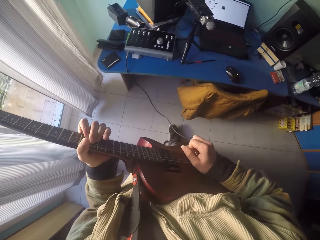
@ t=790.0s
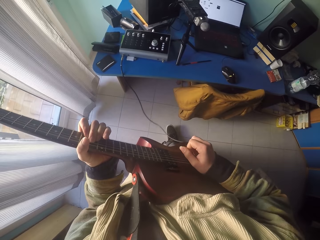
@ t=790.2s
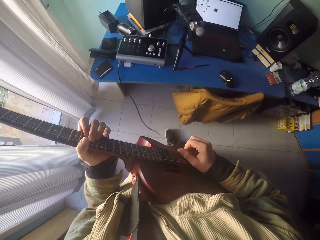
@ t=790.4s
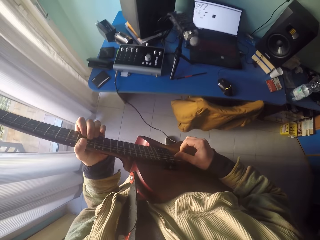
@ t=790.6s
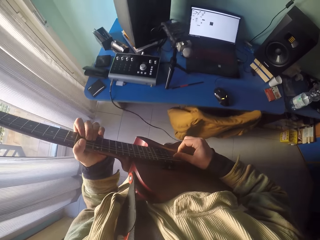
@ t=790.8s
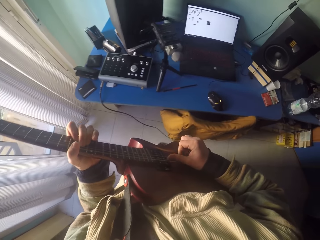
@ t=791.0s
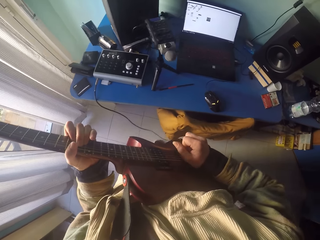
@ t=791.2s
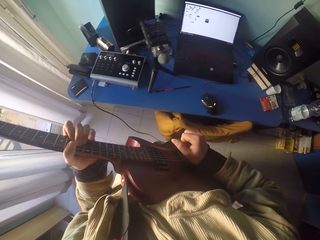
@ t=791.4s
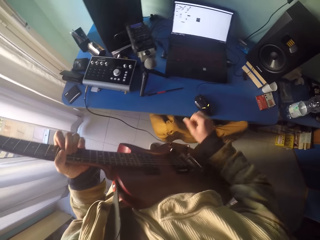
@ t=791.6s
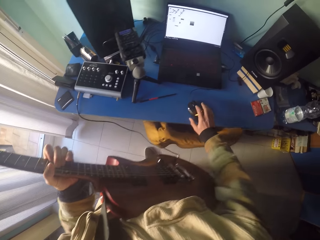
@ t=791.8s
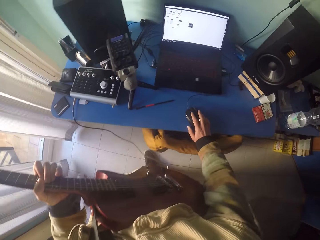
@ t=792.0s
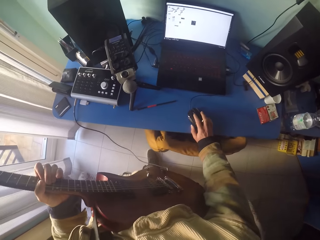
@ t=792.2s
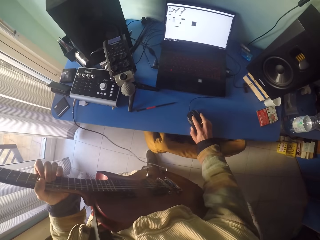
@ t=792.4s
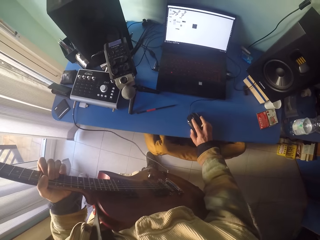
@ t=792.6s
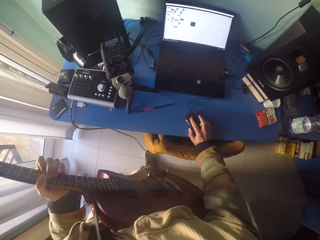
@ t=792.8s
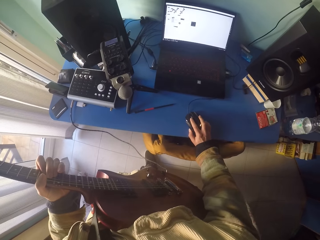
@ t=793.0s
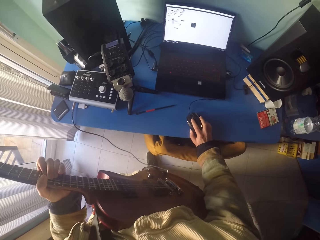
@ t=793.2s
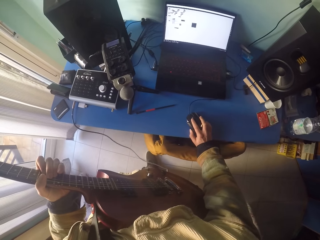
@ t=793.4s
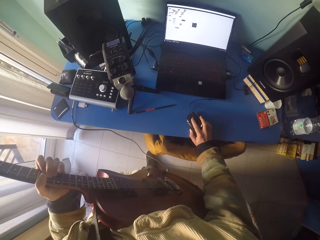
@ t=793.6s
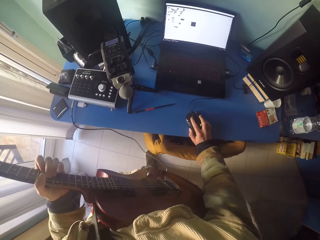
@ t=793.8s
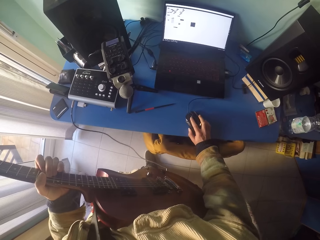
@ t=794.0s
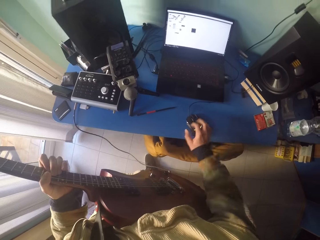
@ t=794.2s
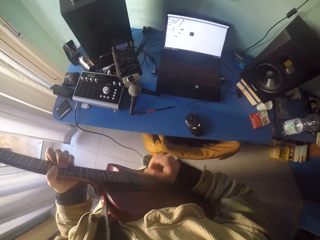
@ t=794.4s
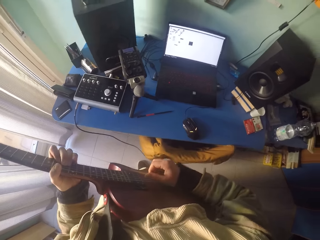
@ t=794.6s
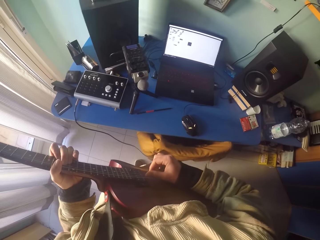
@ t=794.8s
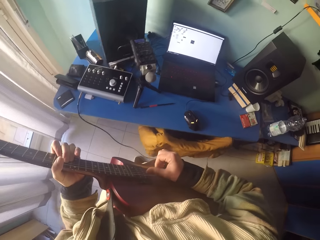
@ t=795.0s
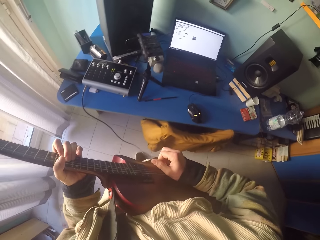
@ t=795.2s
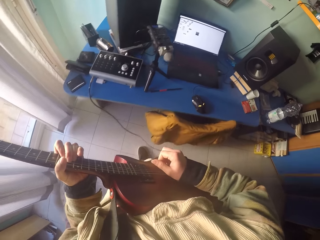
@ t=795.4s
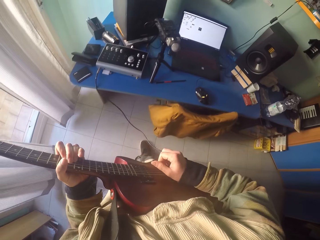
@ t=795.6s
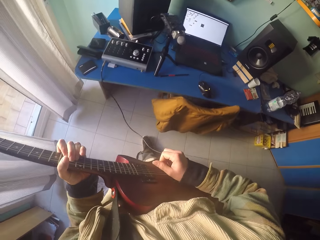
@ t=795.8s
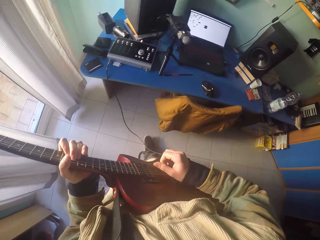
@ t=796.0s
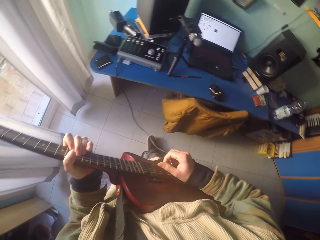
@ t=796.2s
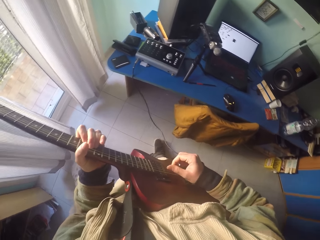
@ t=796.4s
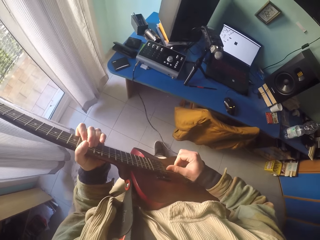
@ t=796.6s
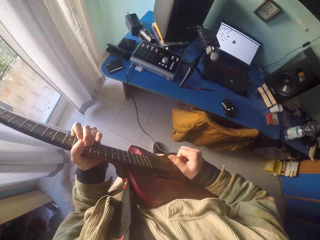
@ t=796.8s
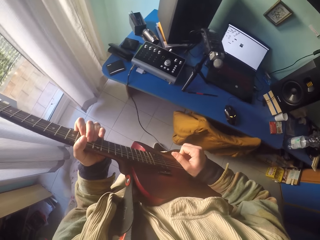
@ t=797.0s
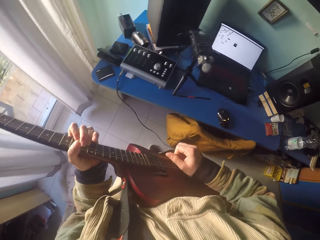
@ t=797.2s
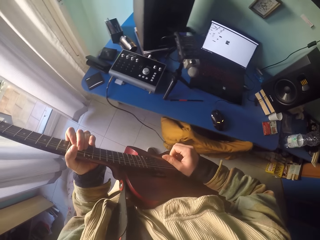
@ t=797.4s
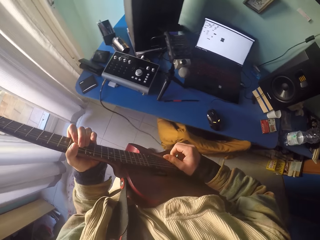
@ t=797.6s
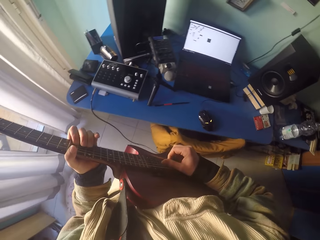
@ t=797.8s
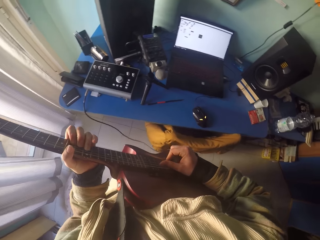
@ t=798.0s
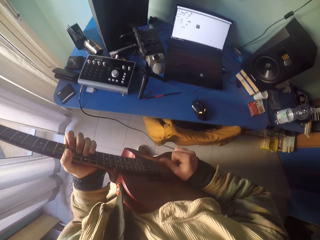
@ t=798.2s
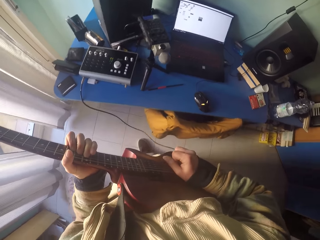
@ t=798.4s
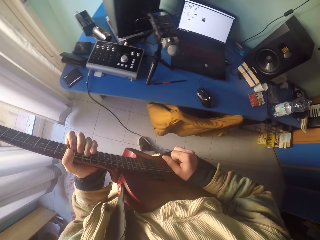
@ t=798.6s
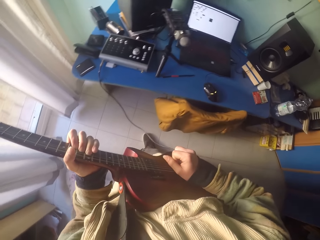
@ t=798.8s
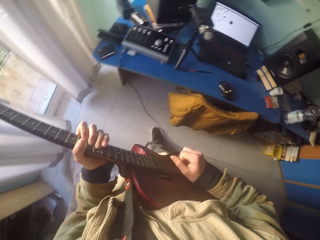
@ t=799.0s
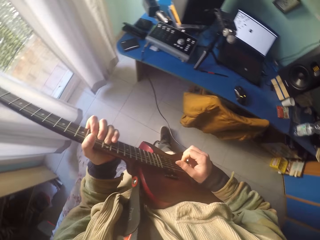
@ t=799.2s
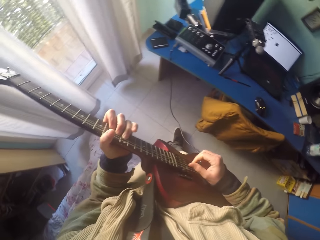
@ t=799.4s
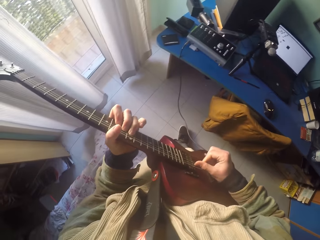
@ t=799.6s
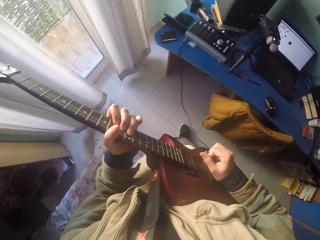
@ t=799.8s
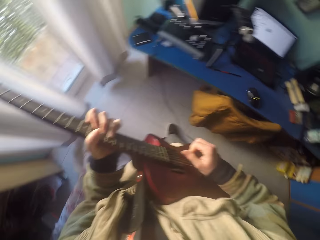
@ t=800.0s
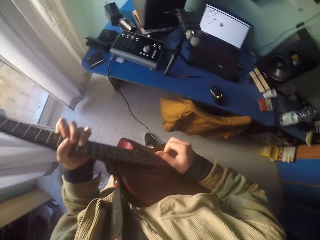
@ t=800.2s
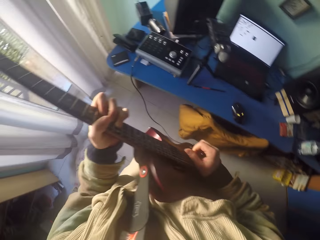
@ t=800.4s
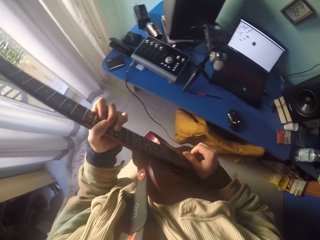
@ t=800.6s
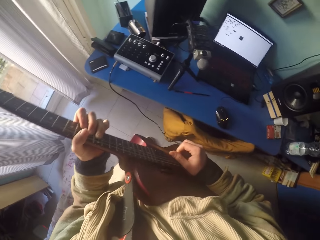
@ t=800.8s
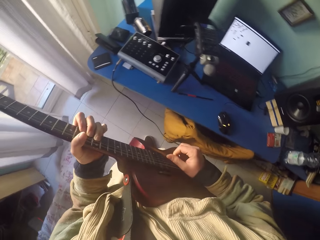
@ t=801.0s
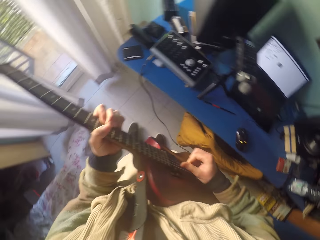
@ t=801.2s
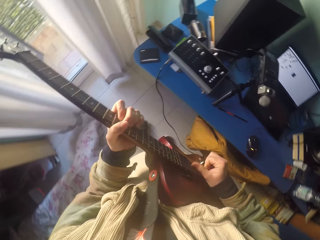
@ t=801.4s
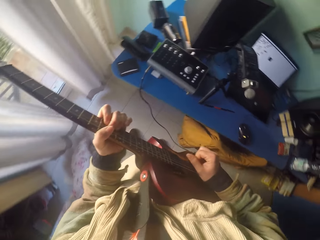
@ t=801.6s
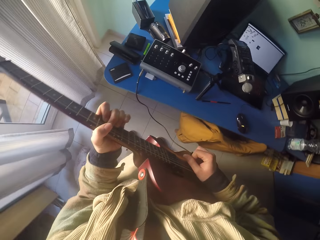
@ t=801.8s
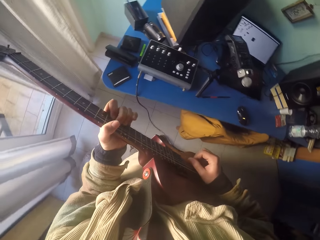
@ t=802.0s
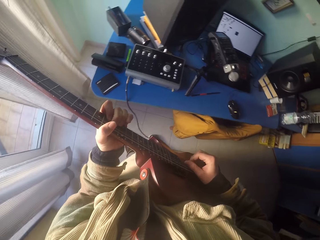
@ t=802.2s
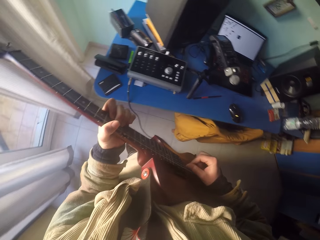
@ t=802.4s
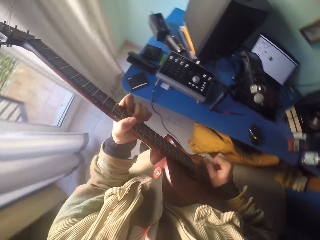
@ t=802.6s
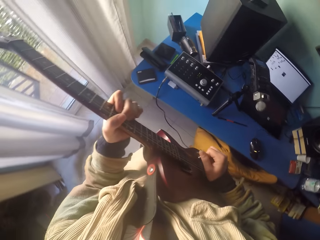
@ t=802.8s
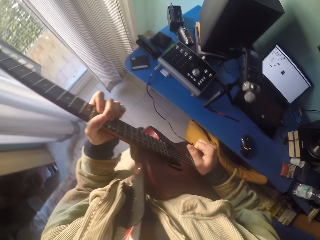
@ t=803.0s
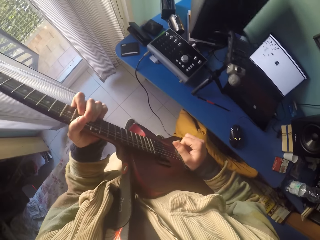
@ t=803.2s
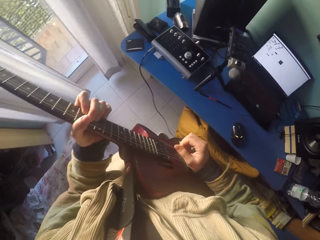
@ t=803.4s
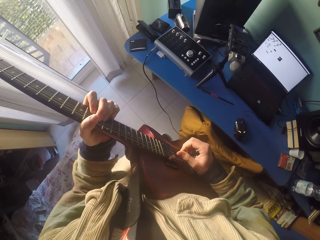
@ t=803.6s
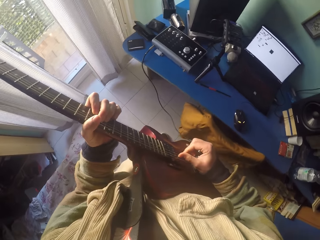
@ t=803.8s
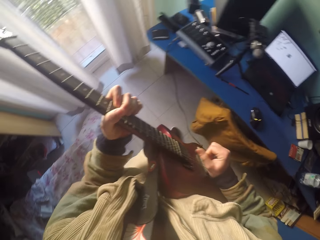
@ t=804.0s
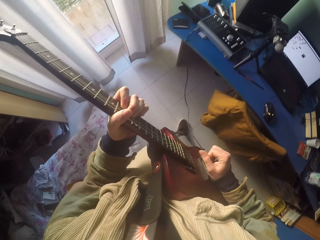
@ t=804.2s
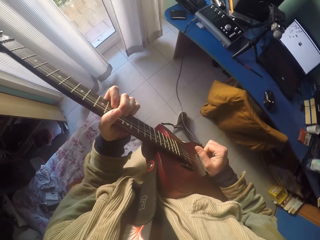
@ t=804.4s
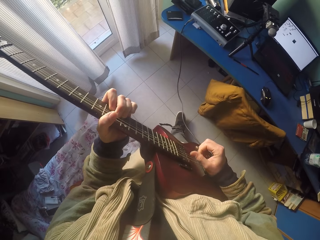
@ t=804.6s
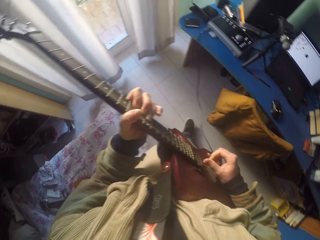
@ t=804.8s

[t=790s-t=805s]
The camera wearer removes a hand from the guitar. They hold the mouse. They operate on the laptop with a black plastic laptop mouse. They remove the hand from the mouse. They move the hand. They play the guitar fret markers with hand fingers. They stare around. They play the guitar fret markers with hand fingers.

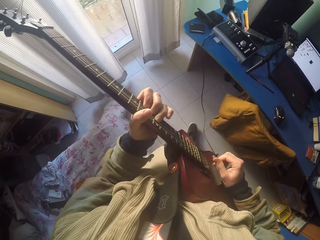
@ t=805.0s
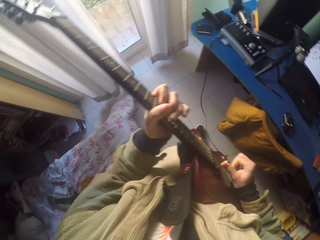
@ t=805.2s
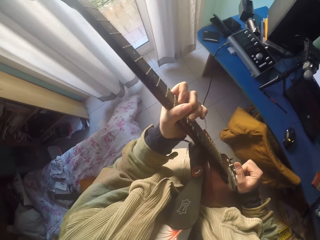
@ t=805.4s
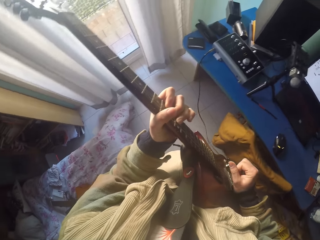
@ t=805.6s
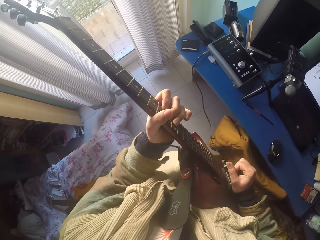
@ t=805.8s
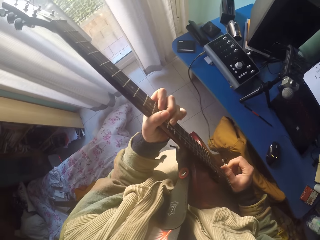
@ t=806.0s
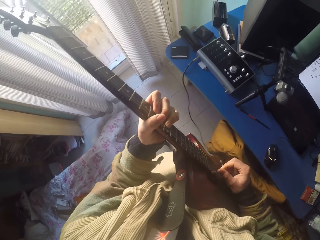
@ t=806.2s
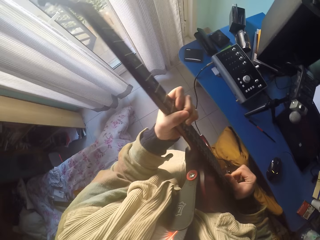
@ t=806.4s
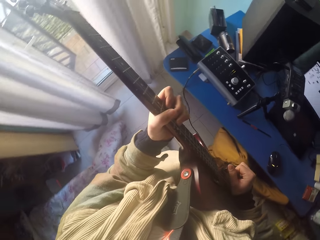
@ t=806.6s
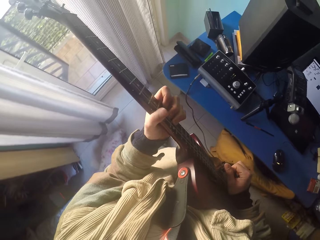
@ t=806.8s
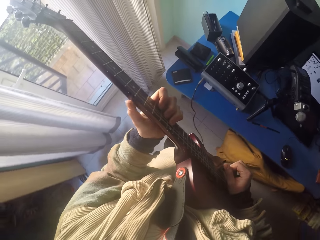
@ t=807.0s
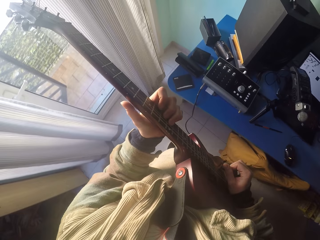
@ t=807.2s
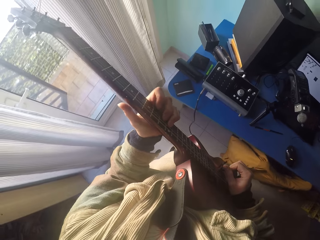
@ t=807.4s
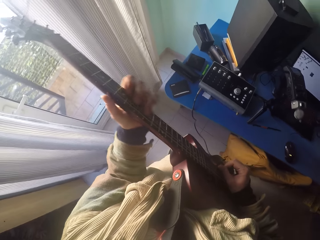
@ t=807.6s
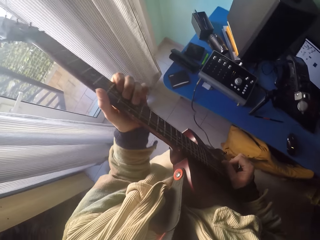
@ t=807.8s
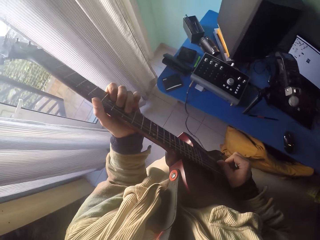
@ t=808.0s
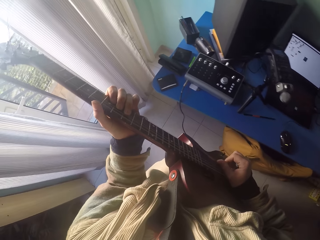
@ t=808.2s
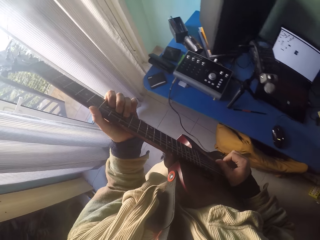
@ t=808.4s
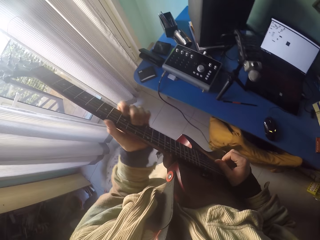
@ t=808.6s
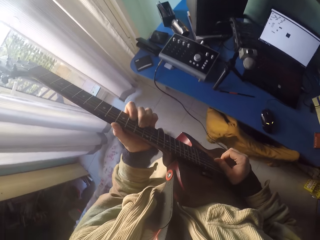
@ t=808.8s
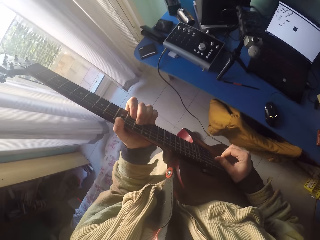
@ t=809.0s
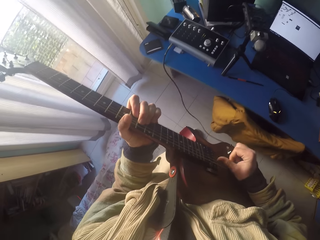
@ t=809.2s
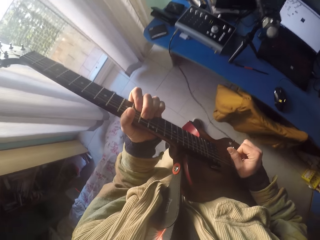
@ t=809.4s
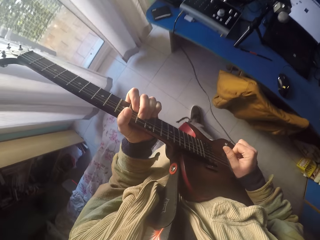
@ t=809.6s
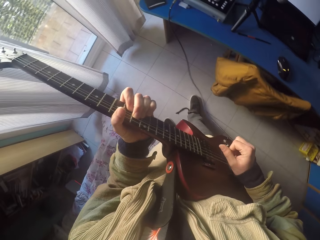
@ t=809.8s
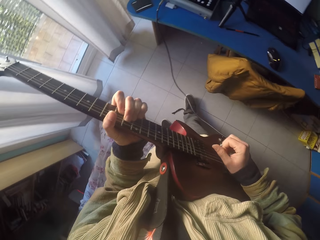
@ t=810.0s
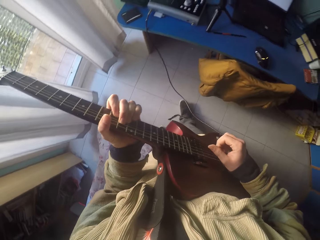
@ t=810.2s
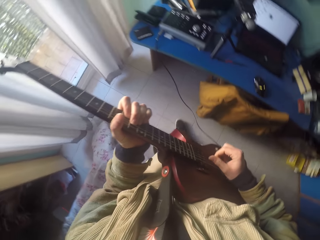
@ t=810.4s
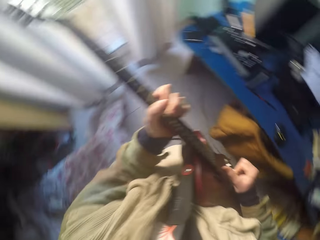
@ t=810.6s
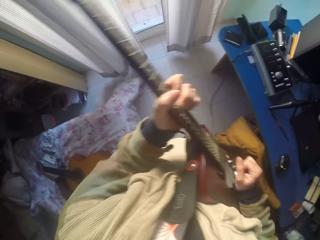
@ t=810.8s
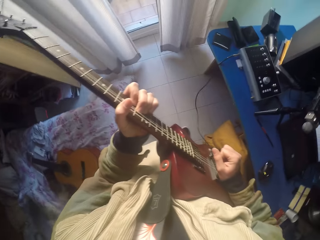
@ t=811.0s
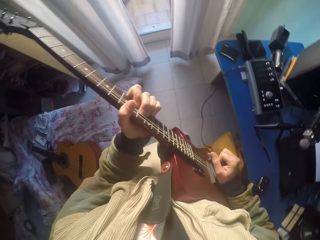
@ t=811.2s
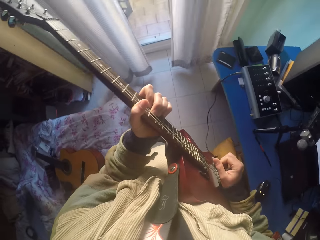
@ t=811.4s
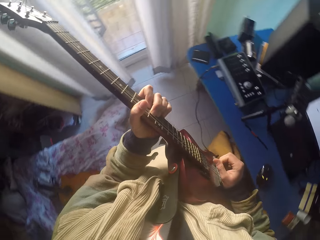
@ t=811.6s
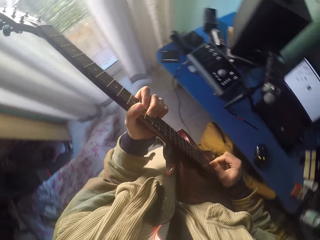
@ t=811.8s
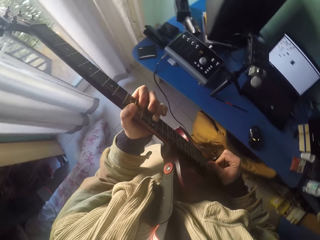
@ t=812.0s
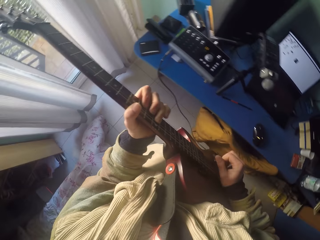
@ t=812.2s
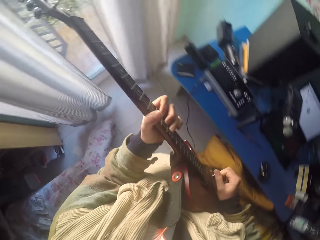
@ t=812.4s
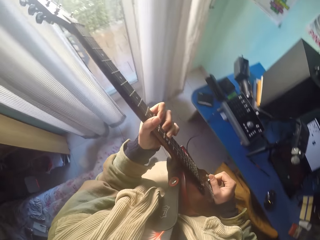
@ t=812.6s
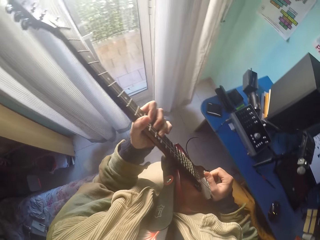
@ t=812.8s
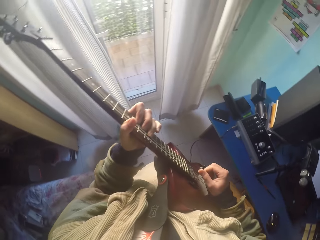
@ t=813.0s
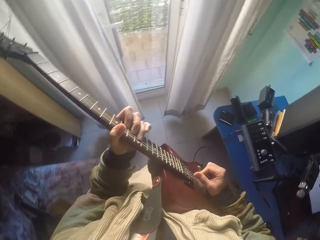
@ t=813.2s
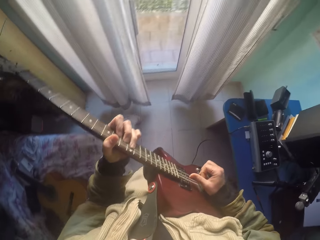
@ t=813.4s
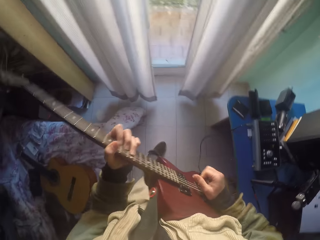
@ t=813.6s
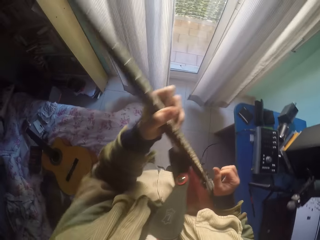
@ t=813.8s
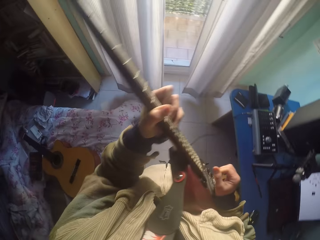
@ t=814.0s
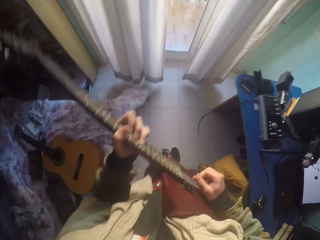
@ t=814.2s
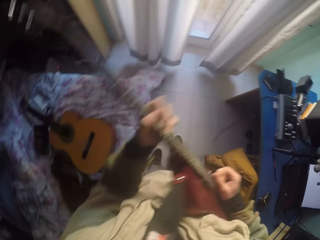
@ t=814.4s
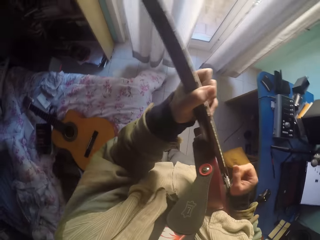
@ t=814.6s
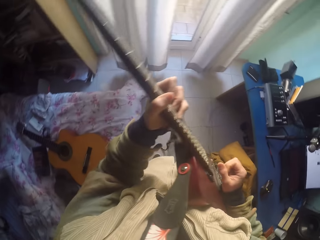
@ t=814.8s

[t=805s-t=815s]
The camera wearer moves legs. They play the guitar fret markers with hand fingers.
